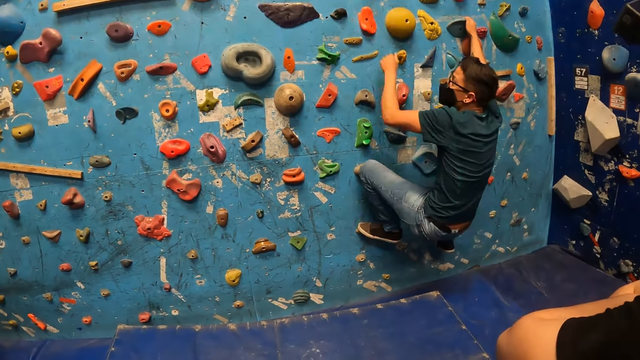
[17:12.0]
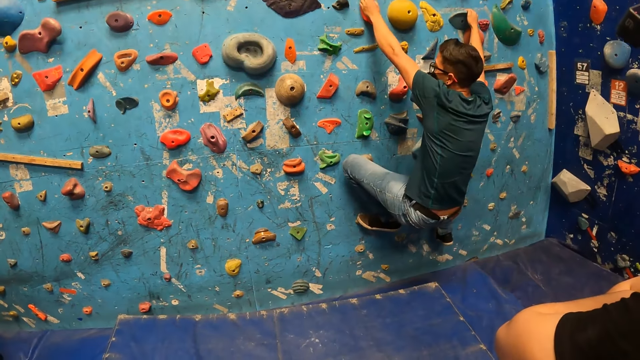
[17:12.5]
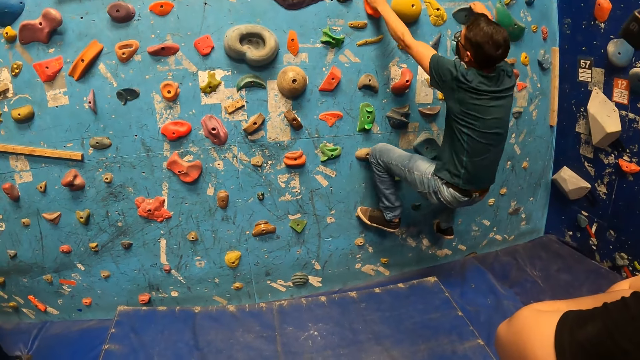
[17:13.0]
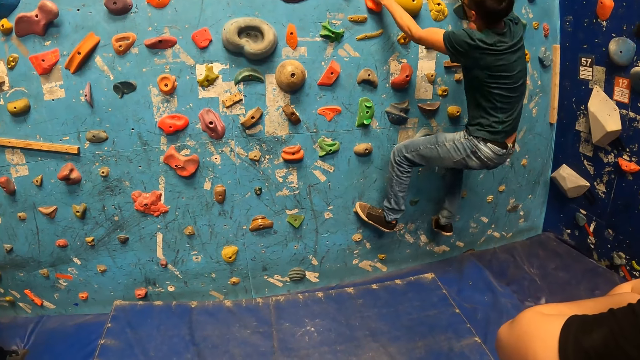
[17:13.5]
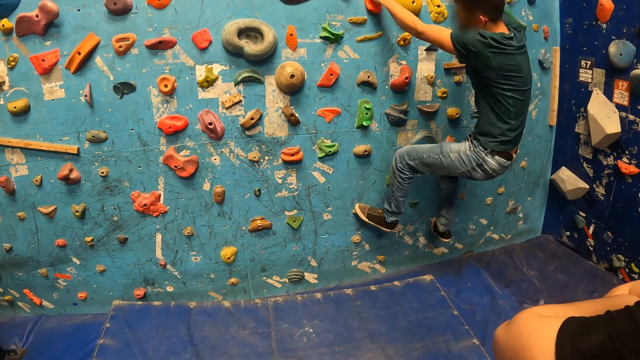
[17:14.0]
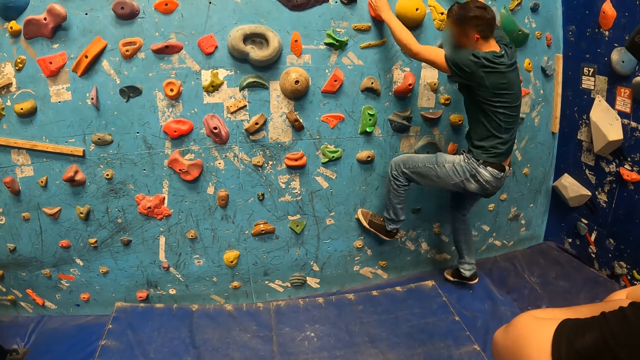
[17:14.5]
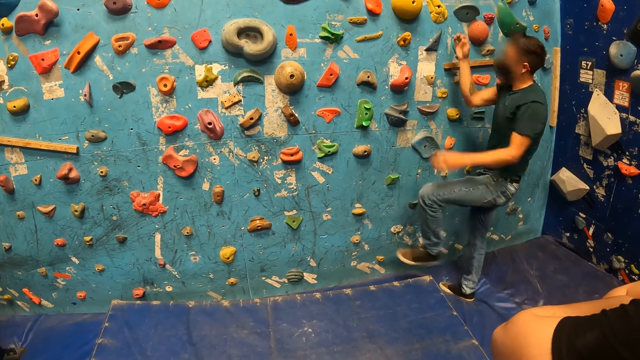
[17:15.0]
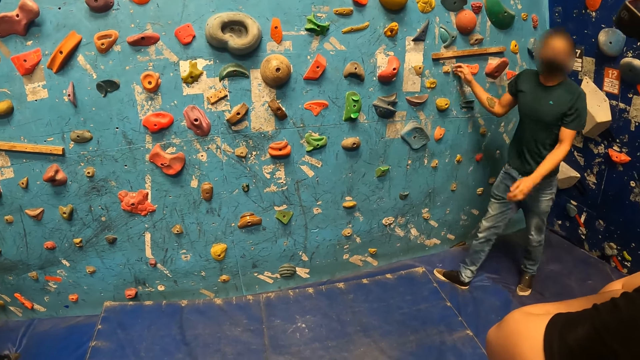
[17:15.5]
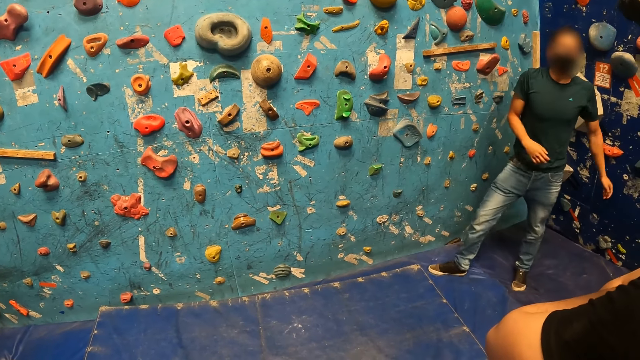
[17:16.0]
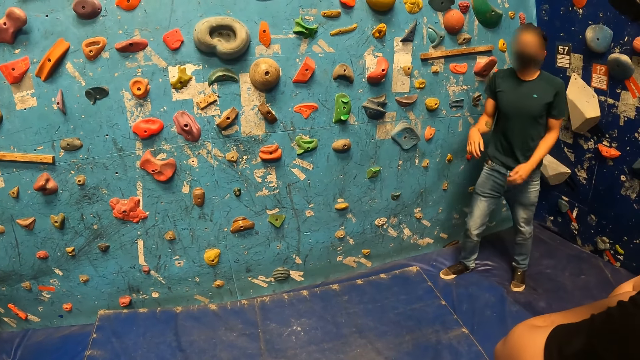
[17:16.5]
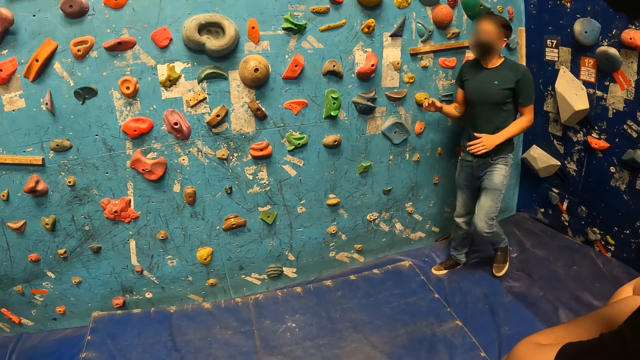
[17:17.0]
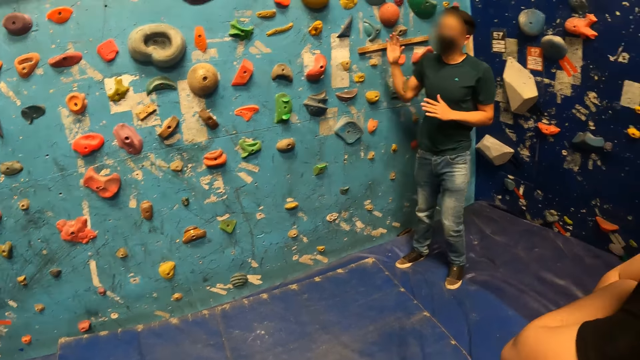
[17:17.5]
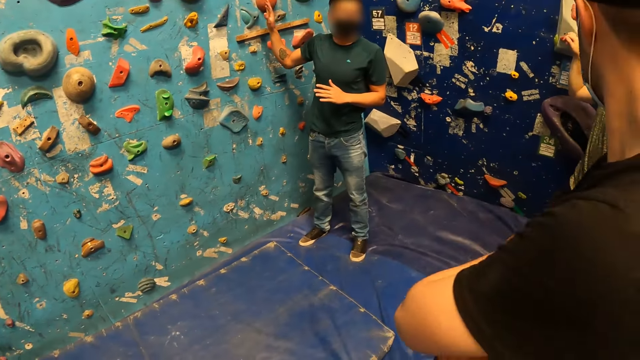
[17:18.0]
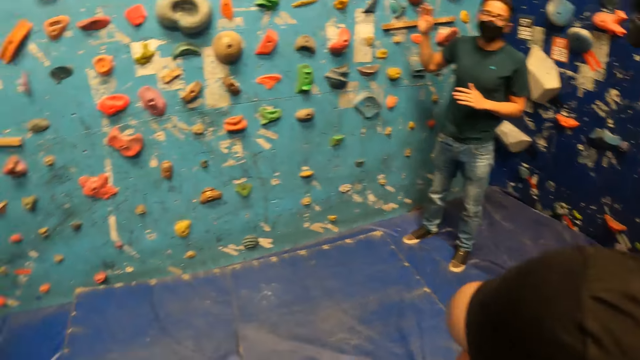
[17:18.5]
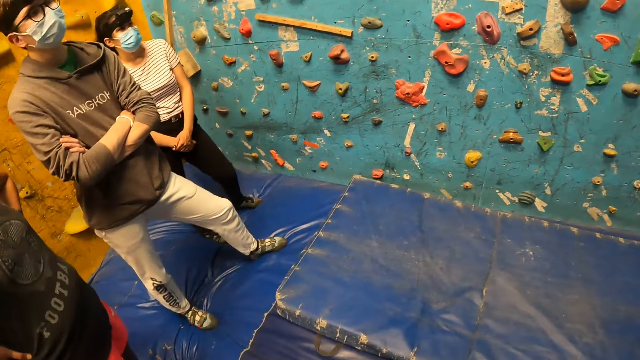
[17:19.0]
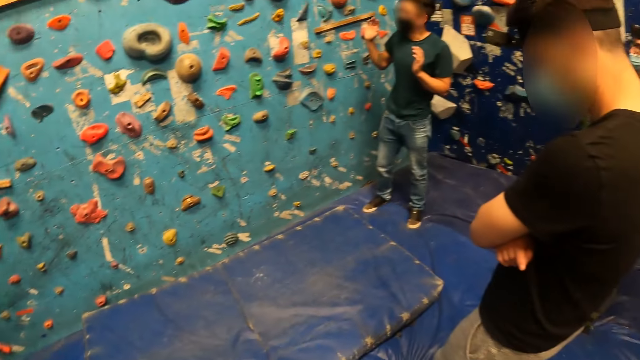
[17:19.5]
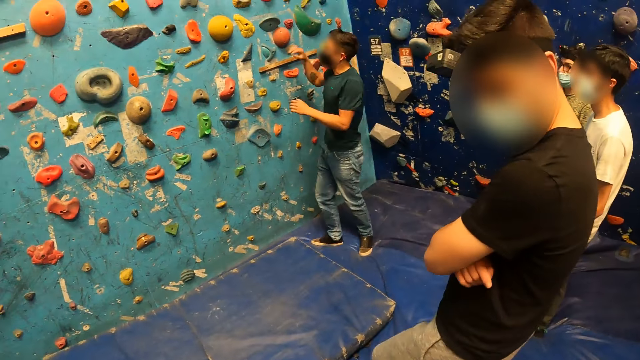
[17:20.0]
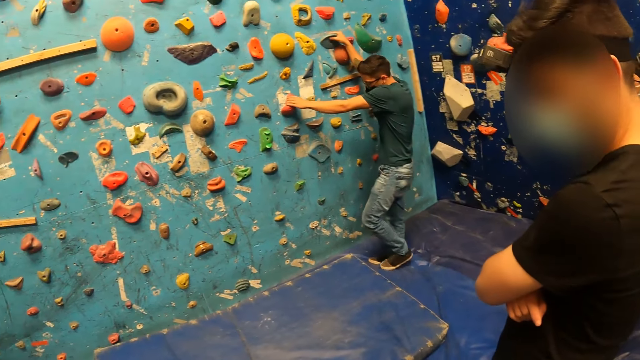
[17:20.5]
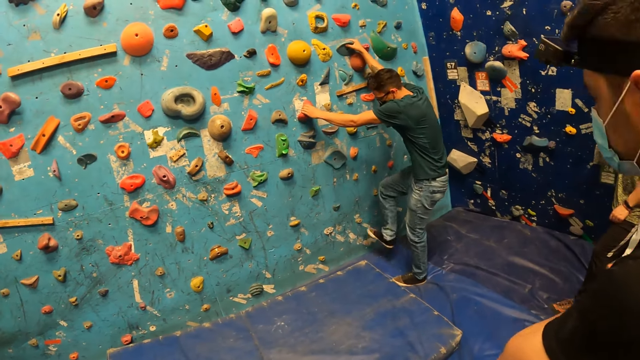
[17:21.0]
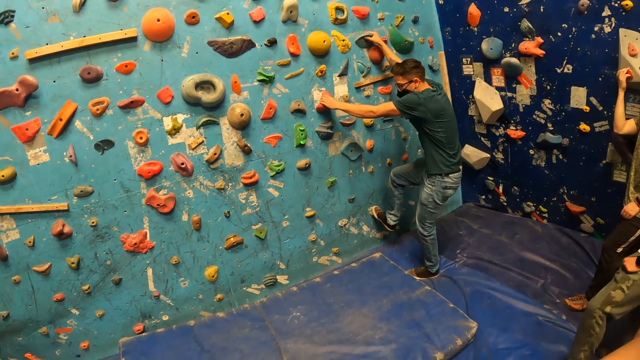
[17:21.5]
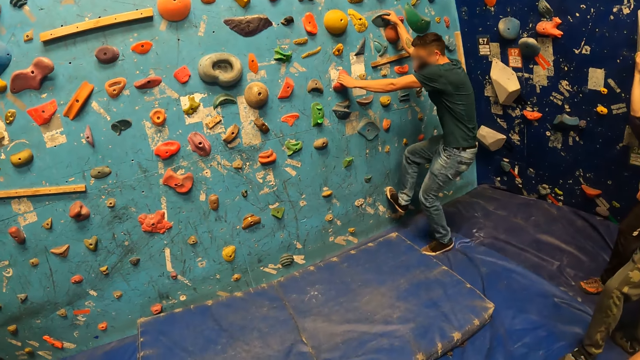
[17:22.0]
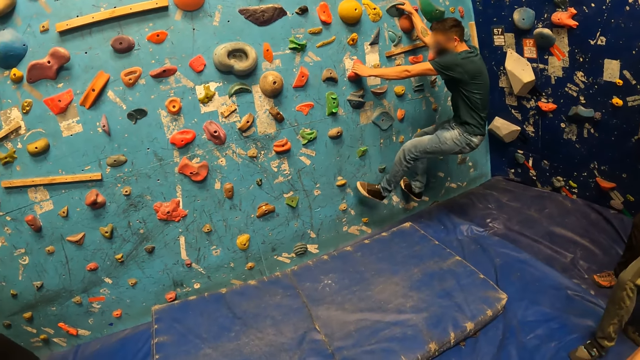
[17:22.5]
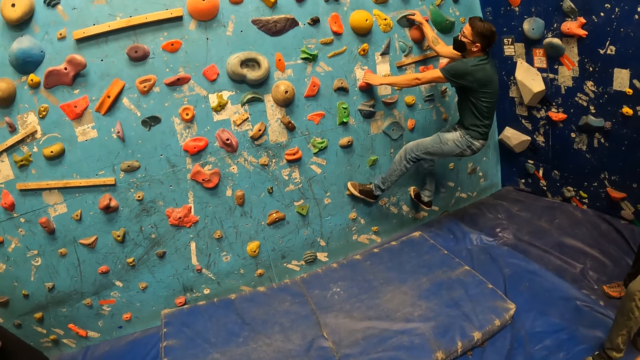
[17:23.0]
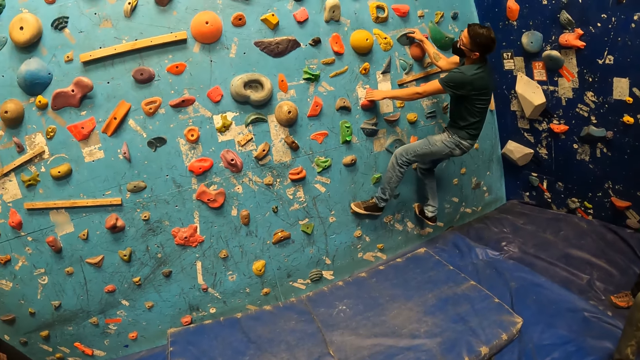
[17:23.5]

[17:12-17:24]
The man steps down from the rocks on the wall and looks around the climbing area. The camera wearer looks around the climbing wall. The man climbs the rocks on the wall.

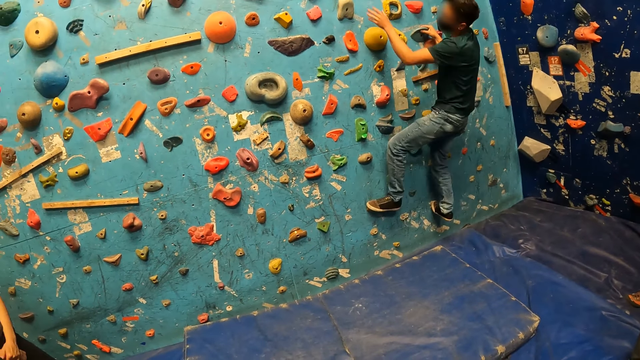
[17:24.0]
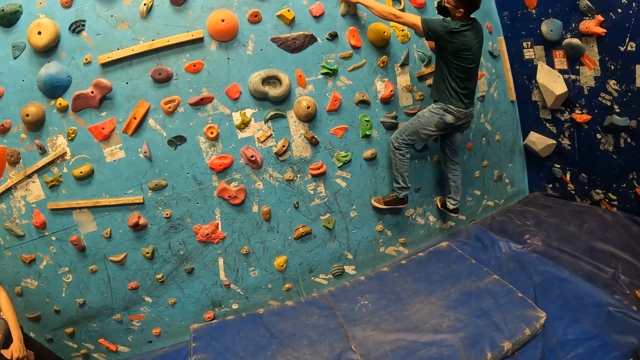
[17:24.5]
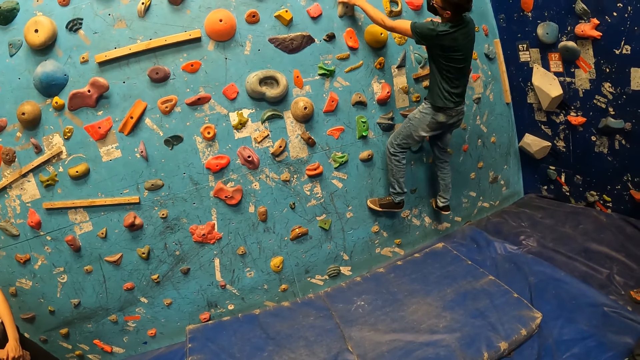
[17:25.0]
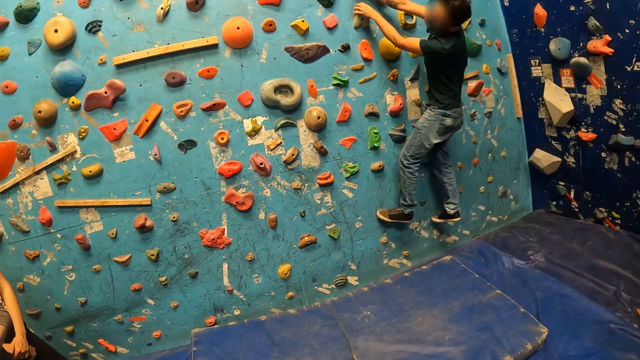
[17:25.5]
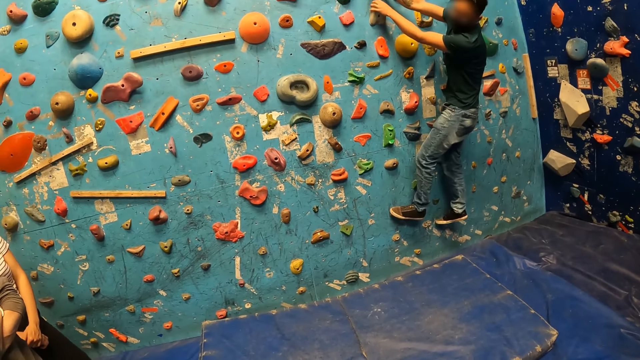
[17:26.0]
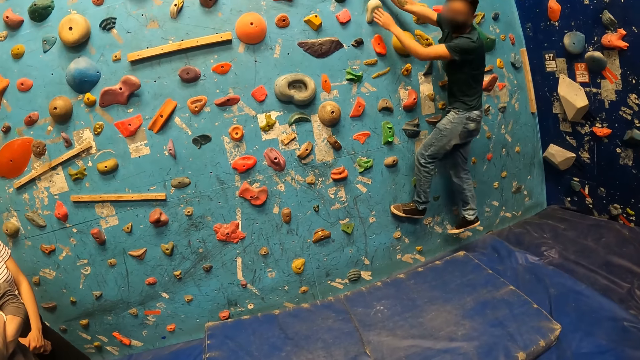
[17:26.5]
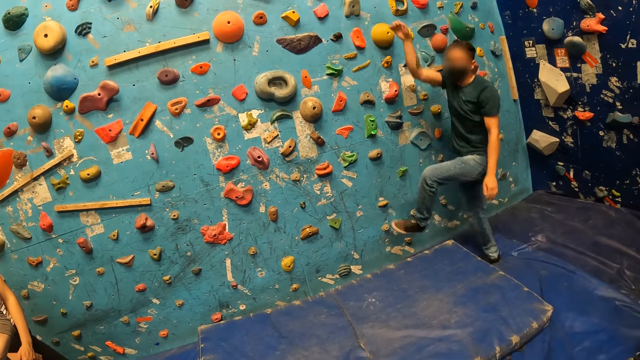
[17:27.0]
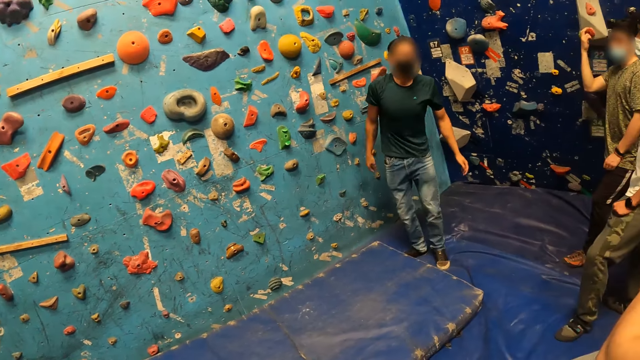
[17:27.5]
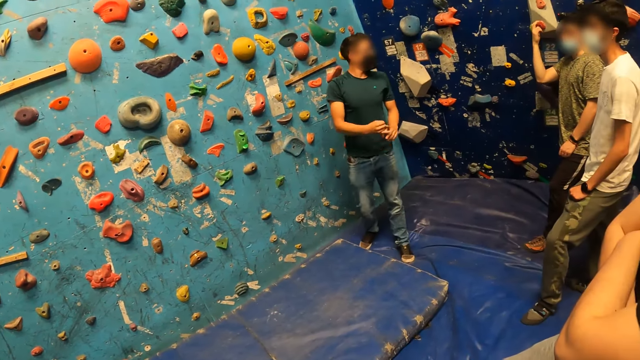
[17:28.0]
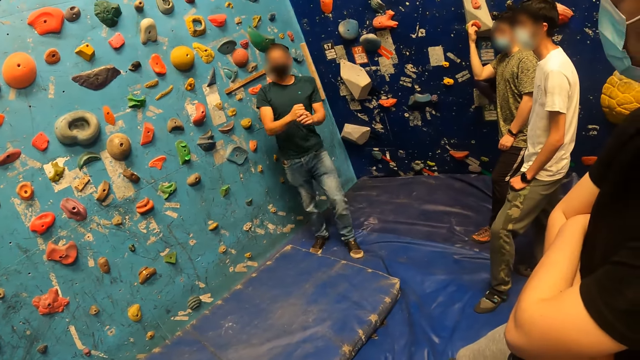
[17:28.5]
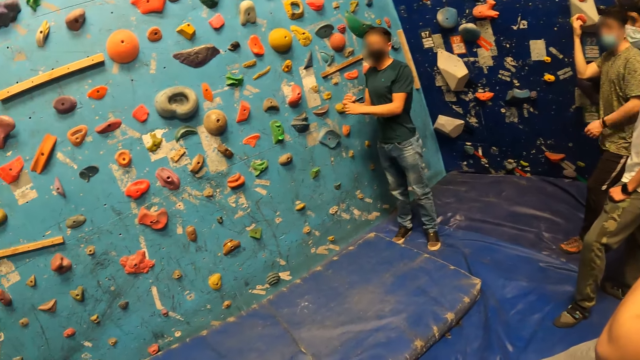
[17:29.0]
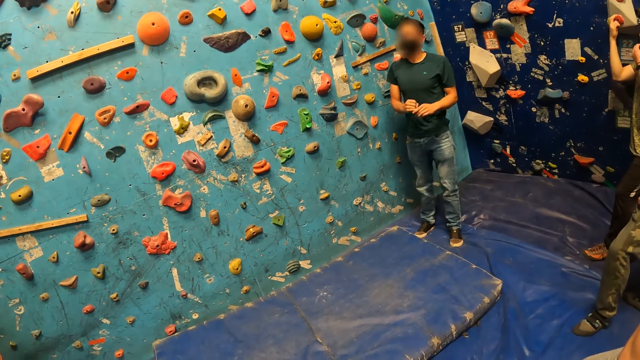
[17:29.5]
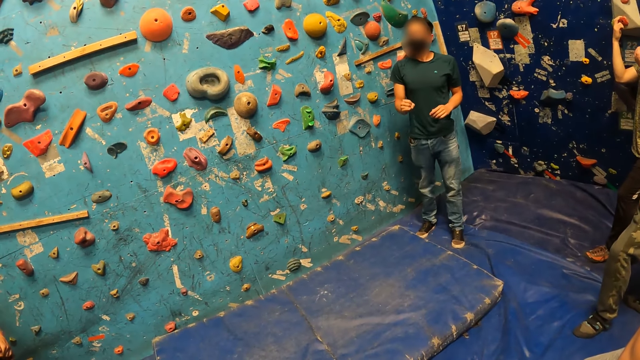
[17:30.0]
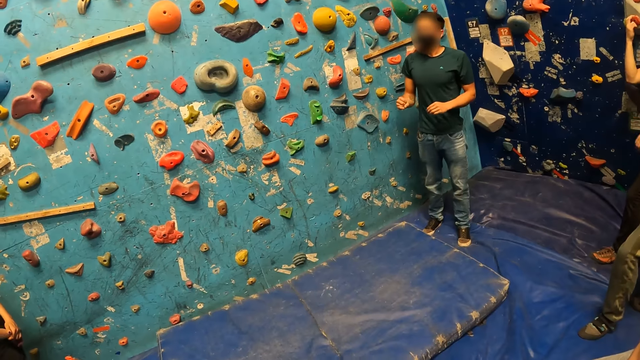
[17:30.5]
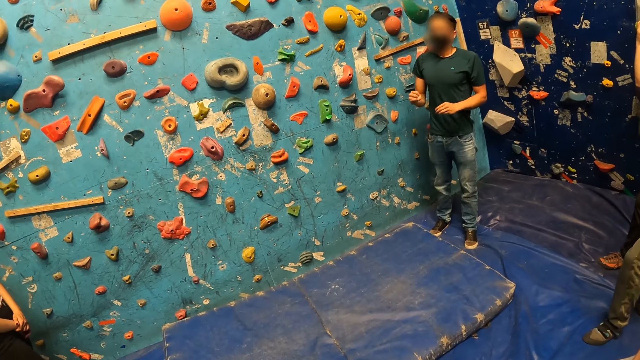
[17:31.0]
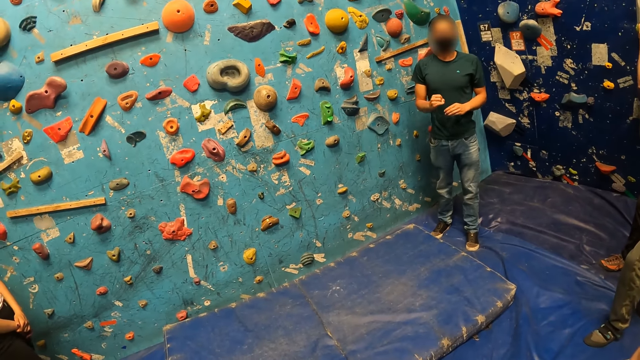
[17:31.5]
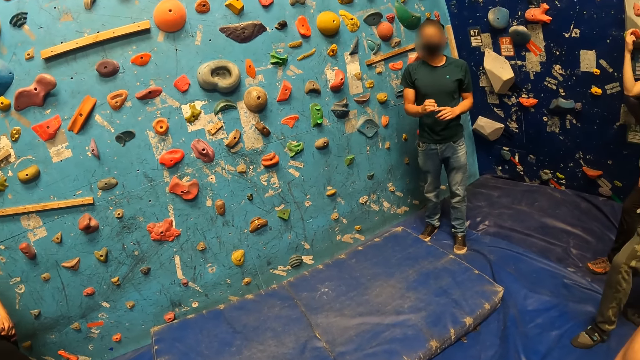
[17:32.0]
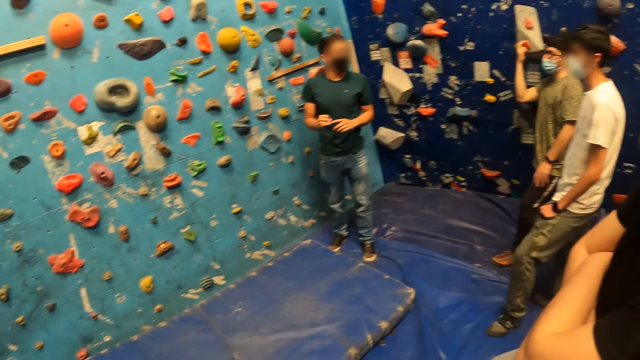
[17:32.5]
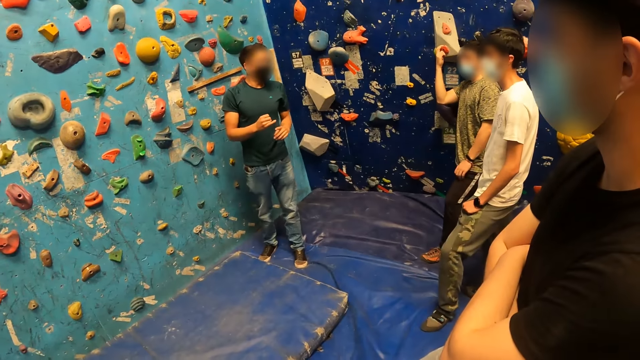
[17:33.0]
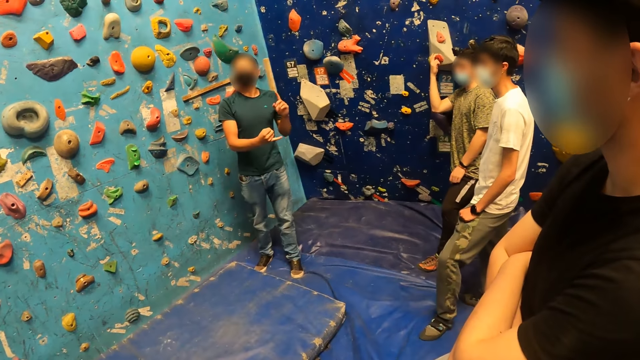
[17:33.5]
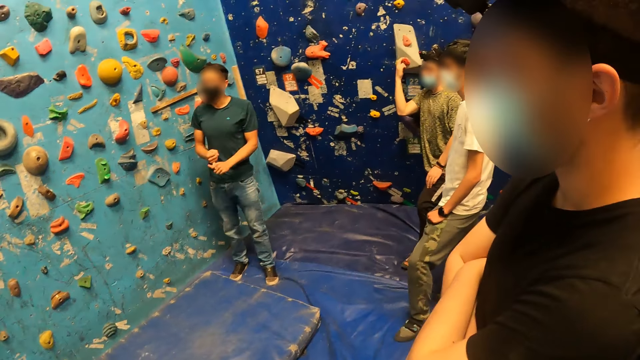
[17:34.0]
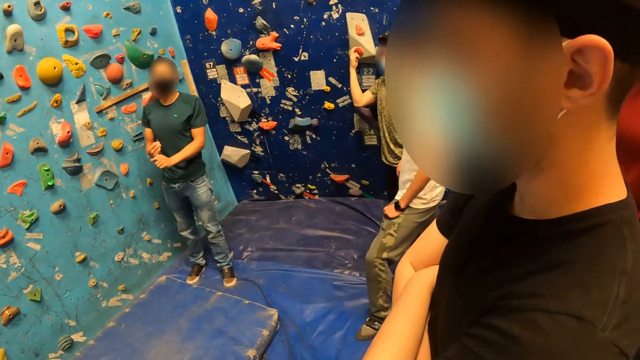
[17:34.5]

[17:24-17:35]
The man steps down from the rocks on the wall.
